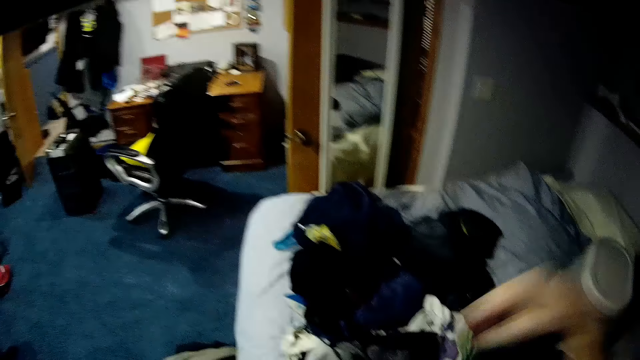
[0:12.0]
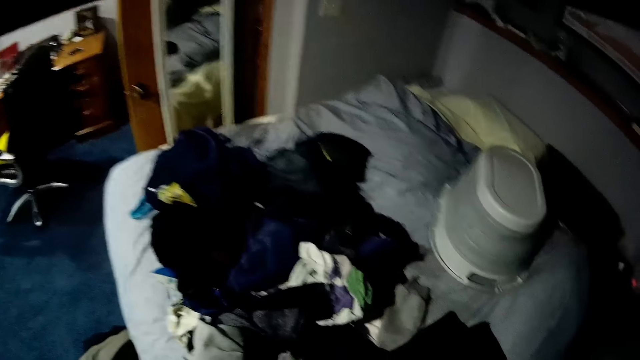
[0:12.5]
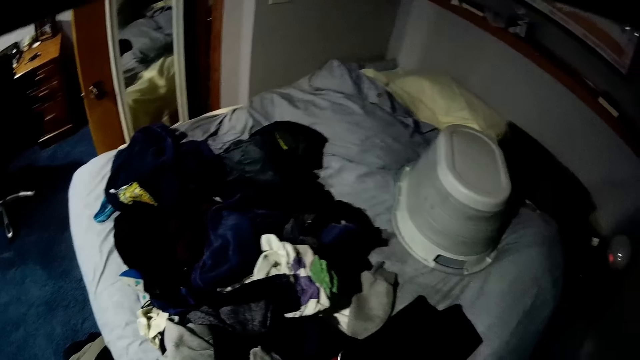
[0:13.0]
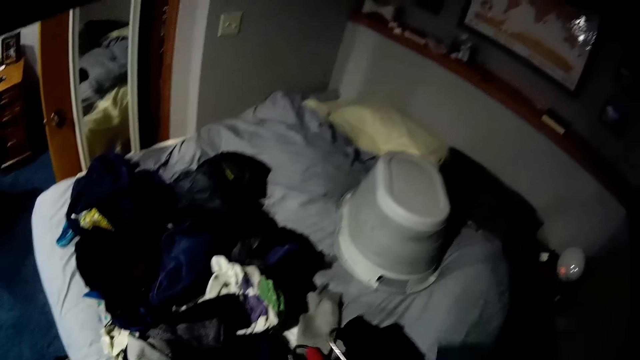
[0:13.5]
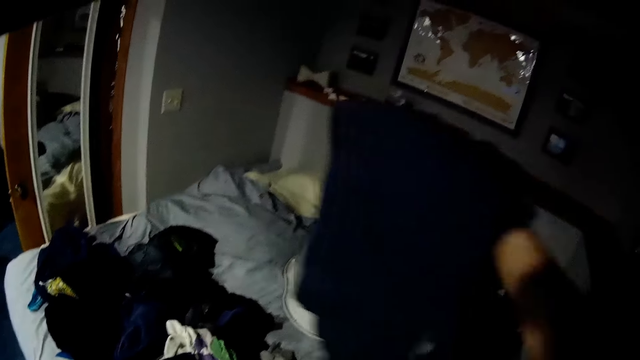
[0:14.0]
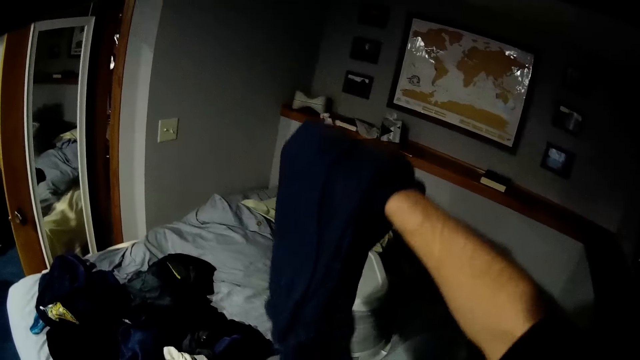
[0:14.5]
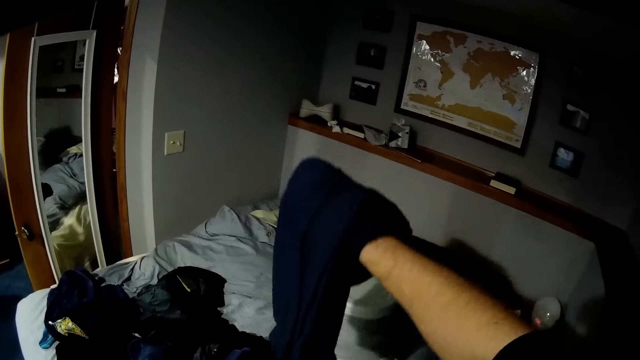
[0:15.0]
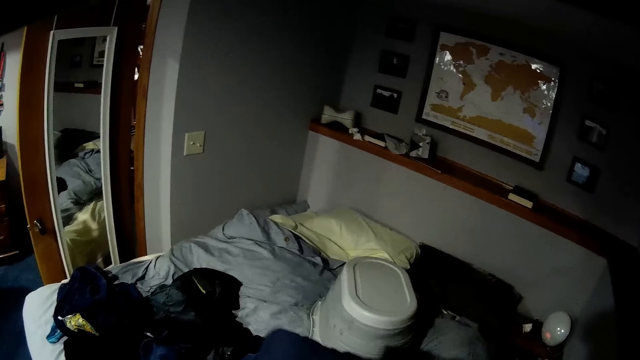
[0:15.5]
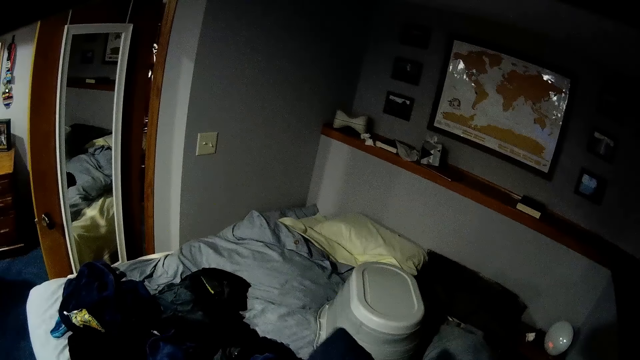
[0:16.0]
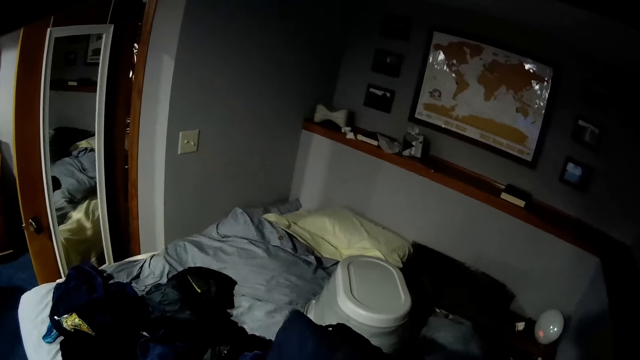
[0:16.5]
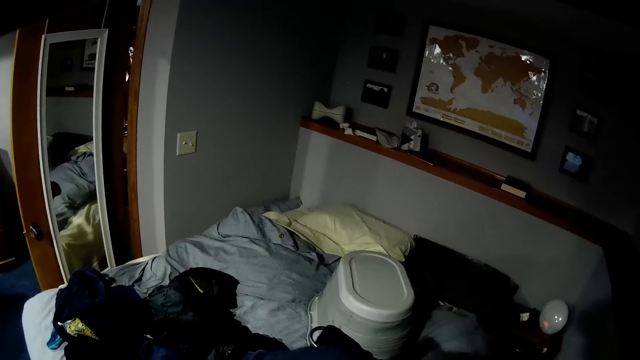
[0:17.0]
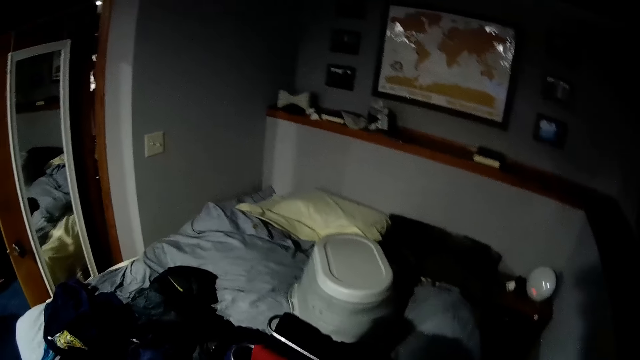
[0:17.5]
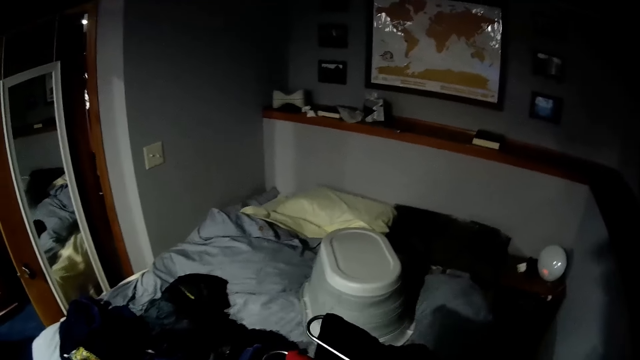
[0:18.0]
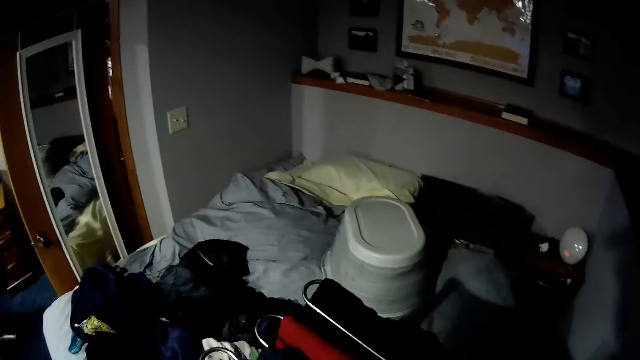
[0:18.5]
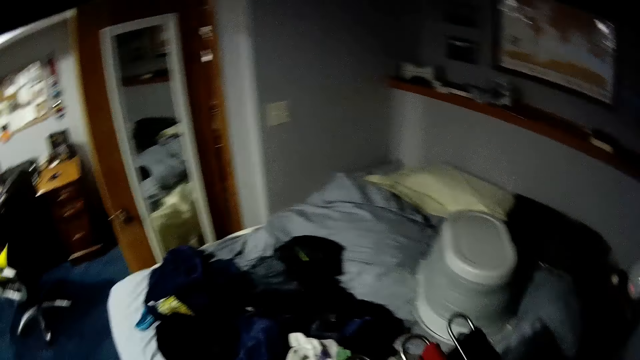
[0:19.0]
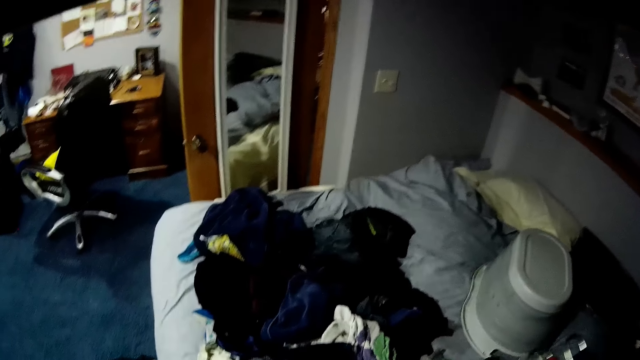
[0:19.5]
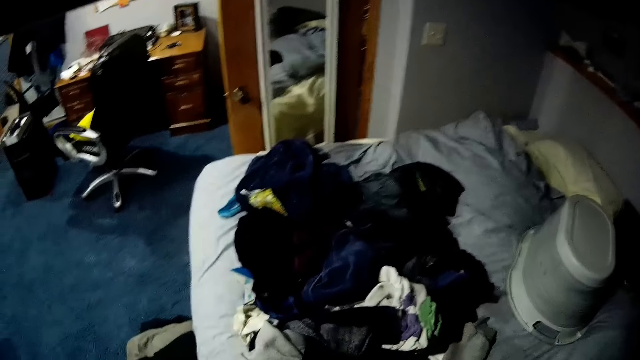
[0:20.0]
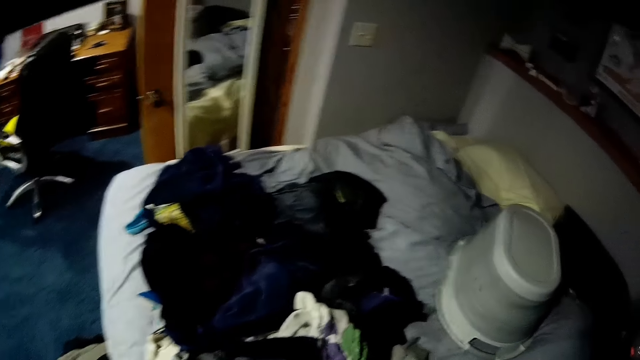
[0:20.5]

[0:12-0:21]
The camera wearer moves the cloth down. They put the cloth on the cloth hanger.

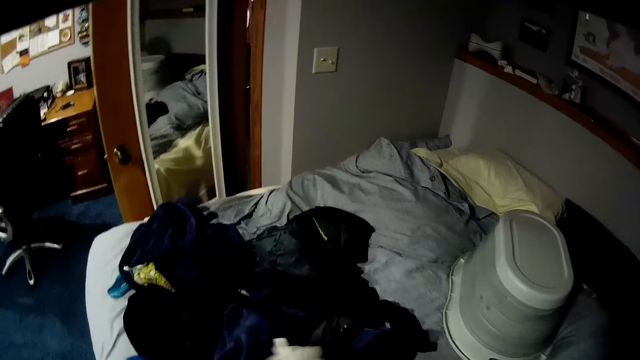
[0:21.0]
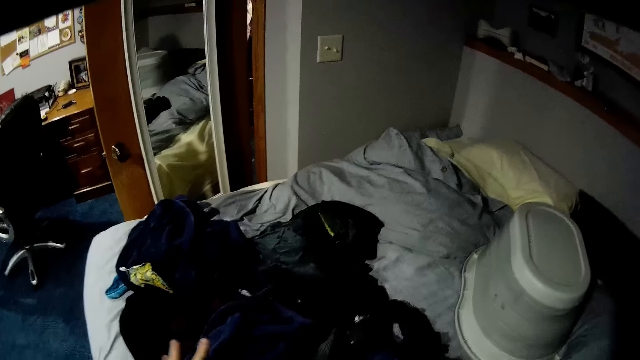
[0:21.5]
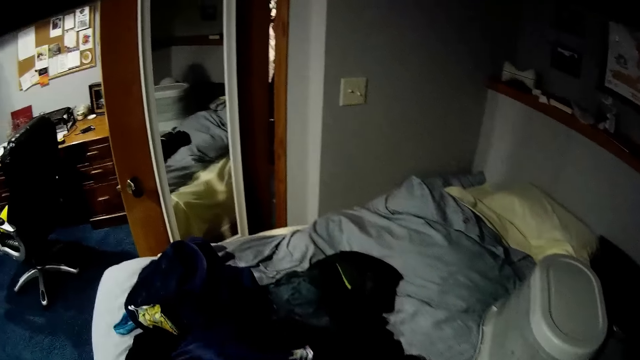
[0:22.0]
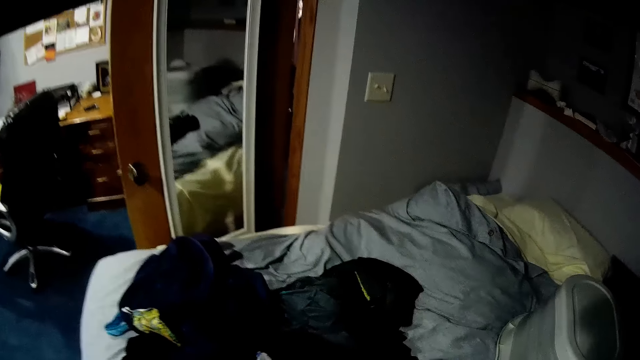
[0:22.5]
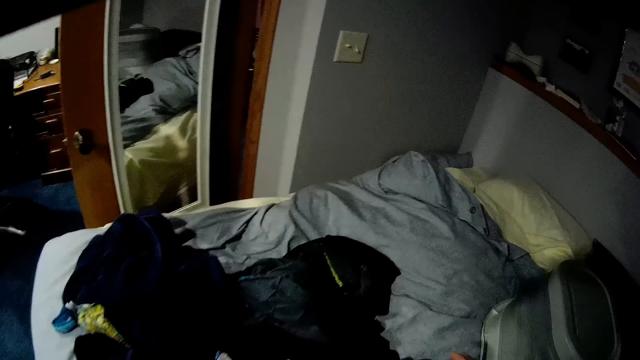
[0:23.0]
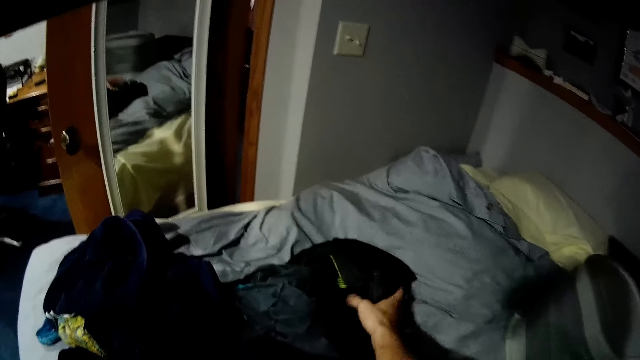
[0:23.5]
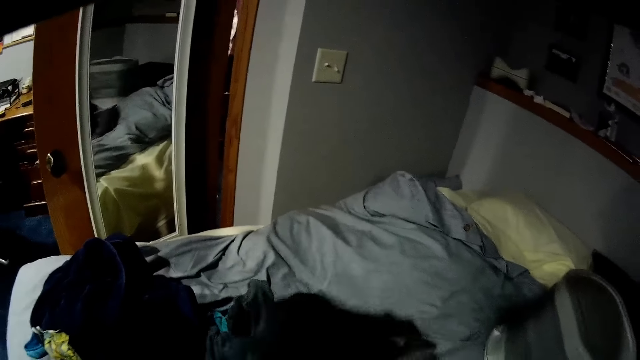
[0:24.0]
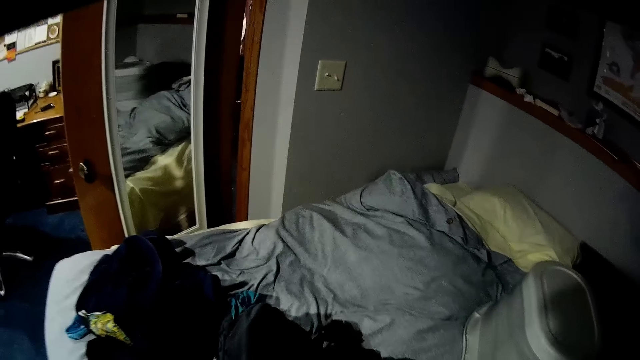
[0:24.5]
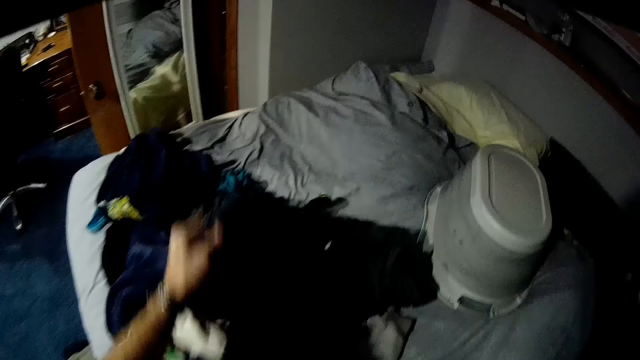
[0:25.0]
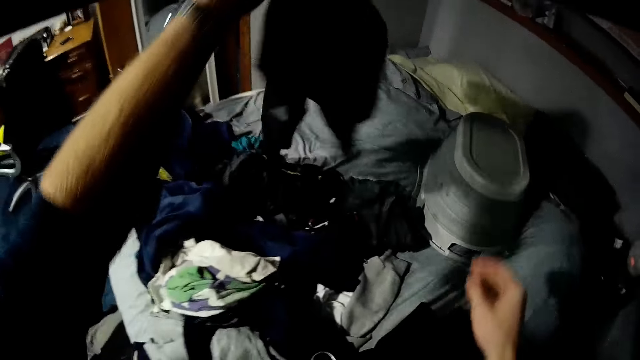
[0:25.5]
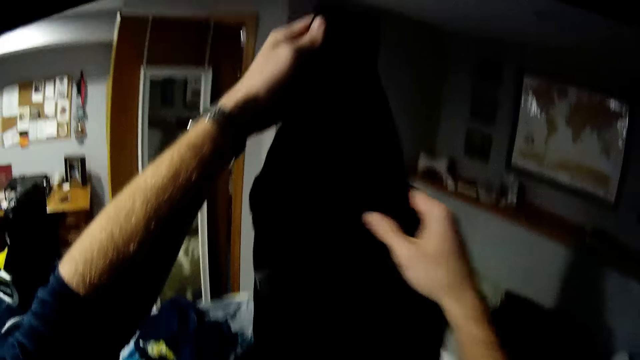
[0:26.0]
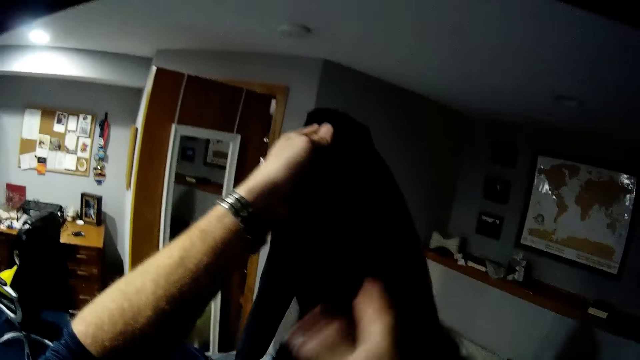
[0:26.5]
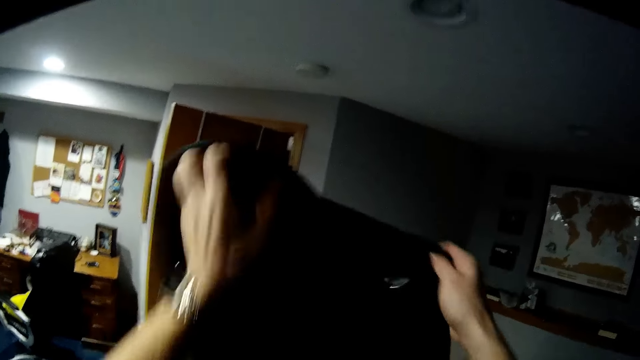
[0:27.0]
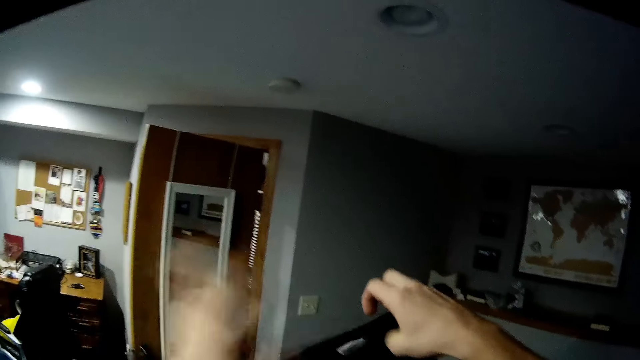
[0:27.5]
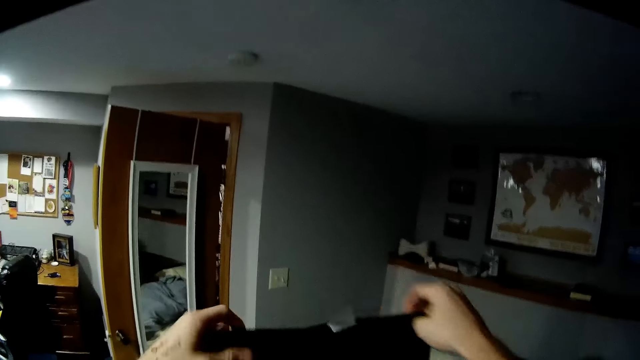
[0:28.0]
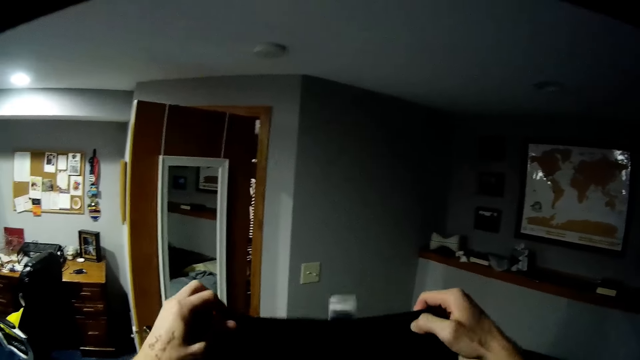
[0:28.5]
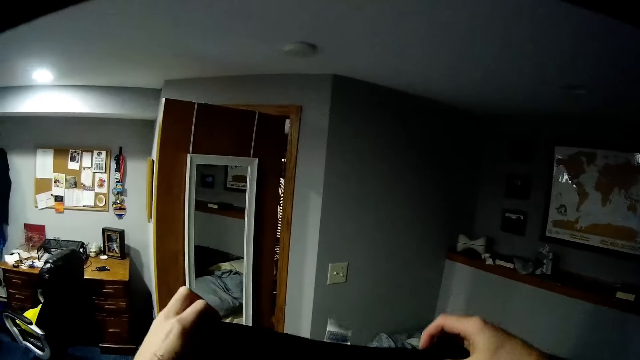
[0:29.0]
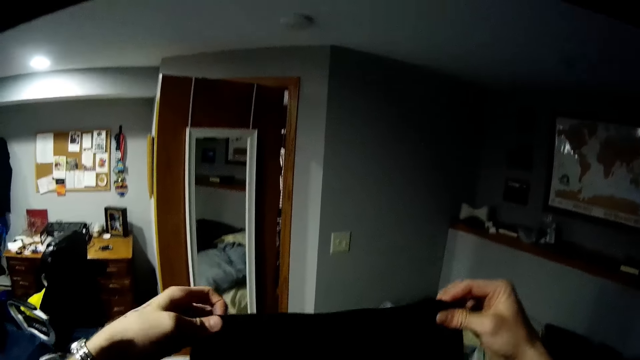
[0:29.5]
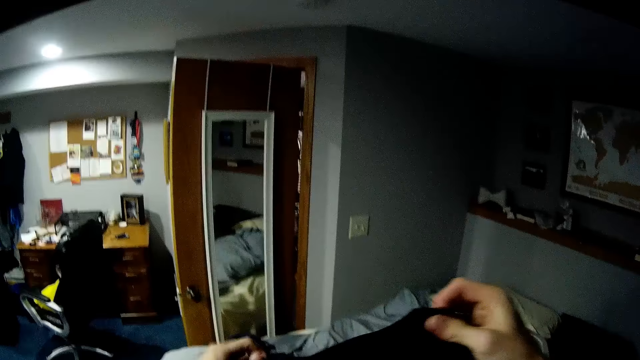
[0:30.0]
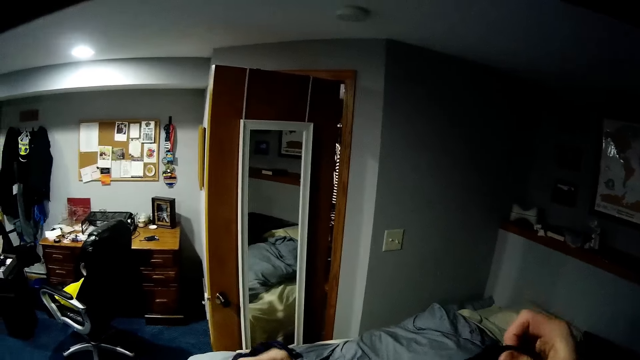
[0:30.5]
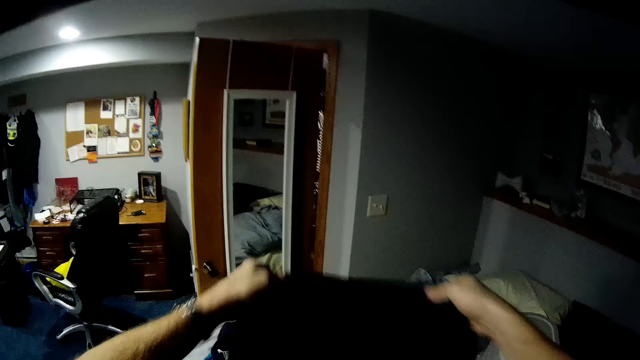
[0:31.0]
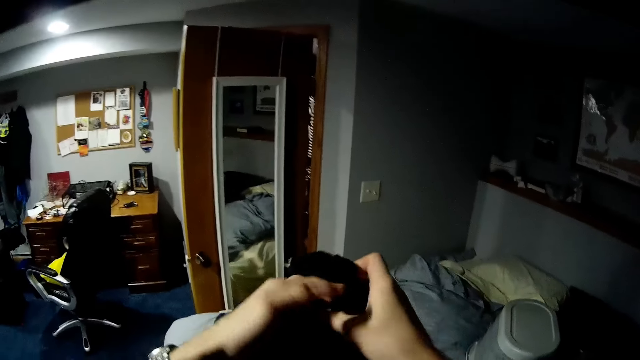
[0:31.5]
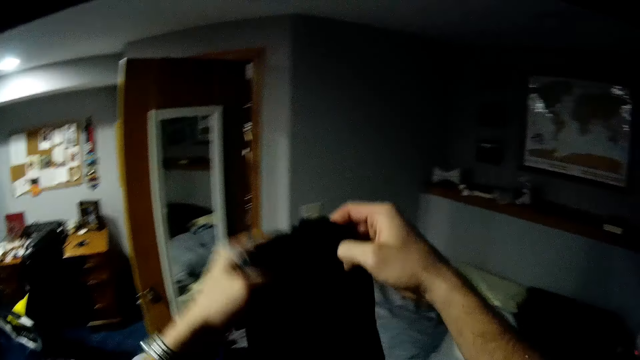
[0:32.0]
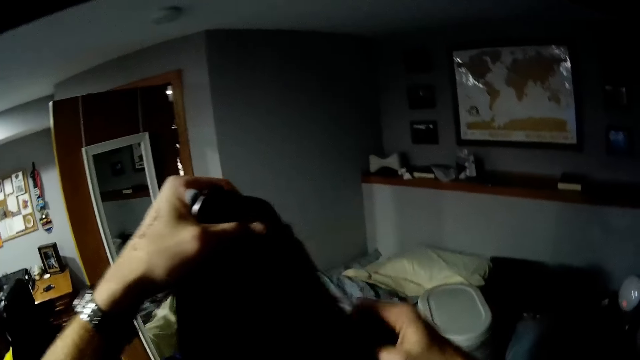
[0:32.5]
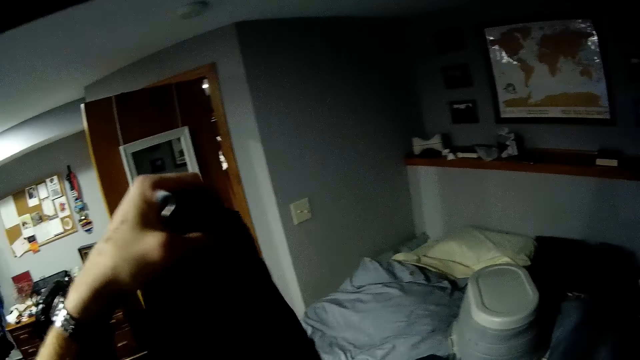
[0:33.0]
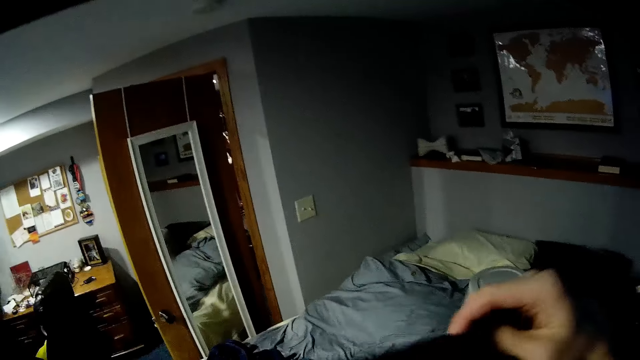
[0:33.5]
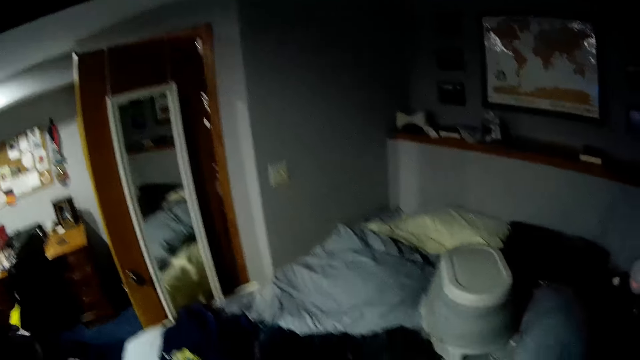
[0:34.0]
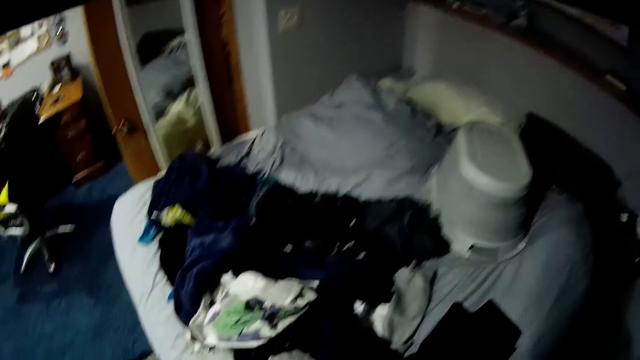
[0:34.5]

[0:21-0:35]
The camera wearer picks up the cloth from the bed. He raises the cloth with both hands and adjusts the cloth with his hands. He stretches the cloth. He folds the cloth with both hands.
